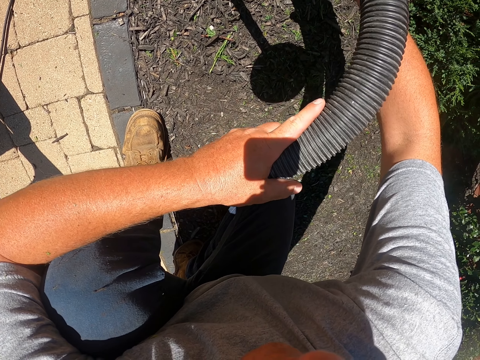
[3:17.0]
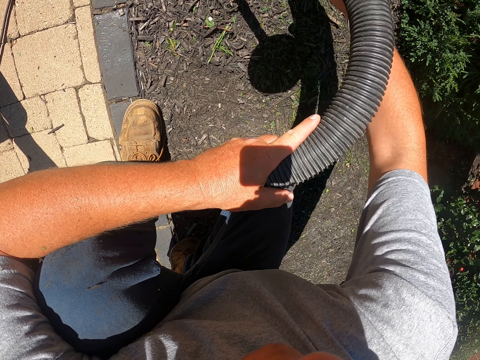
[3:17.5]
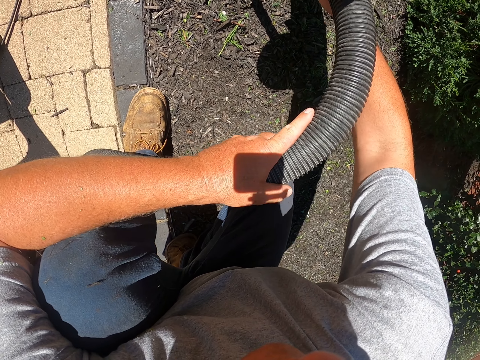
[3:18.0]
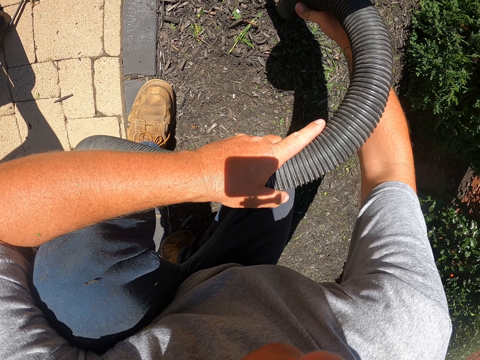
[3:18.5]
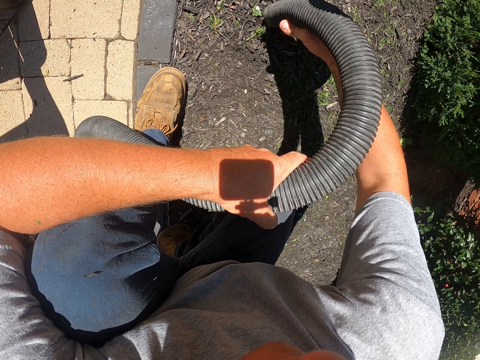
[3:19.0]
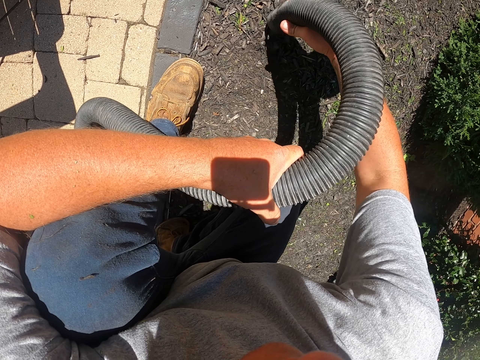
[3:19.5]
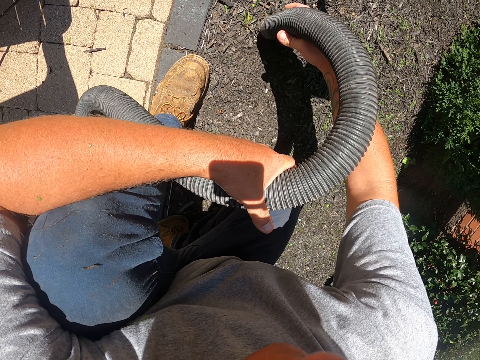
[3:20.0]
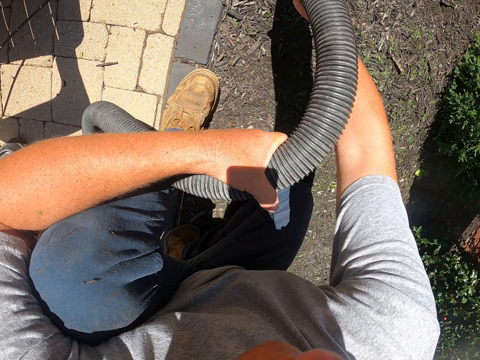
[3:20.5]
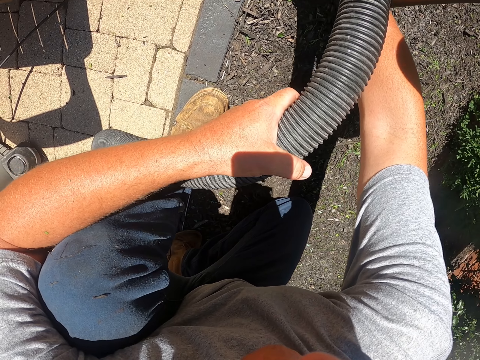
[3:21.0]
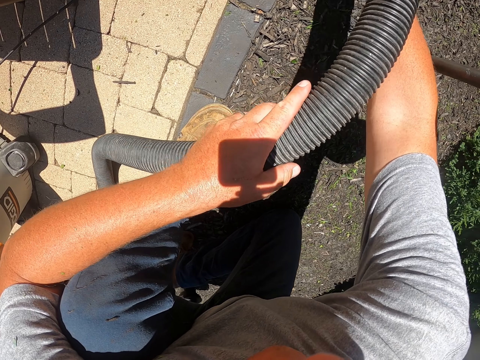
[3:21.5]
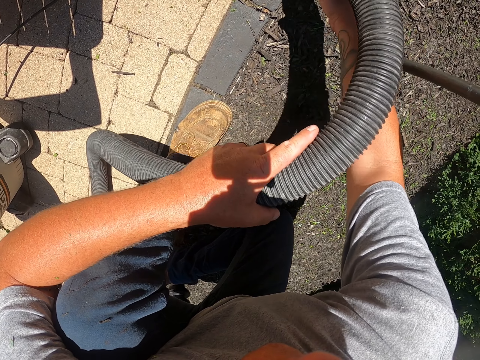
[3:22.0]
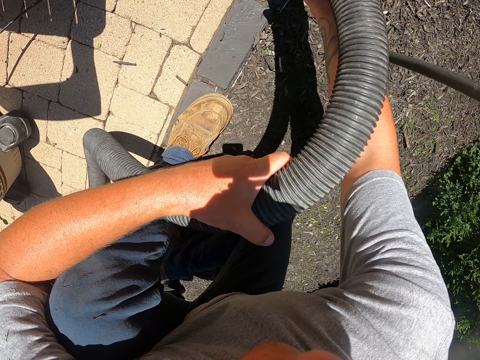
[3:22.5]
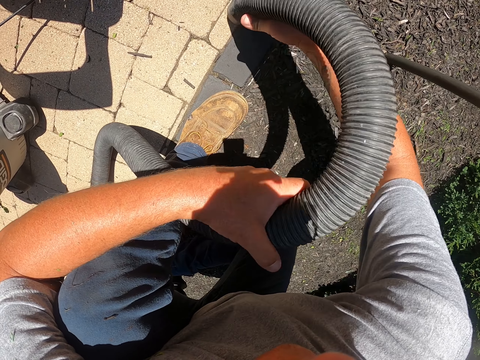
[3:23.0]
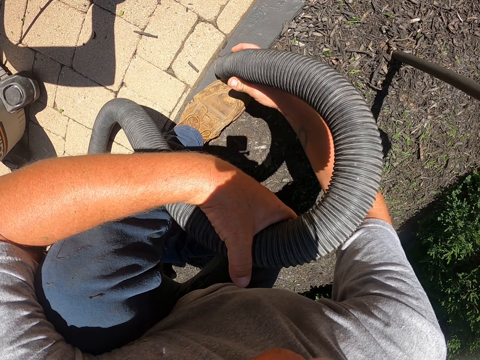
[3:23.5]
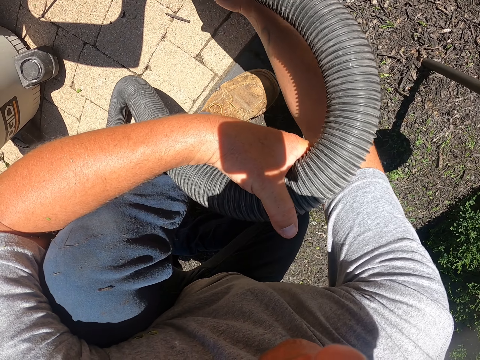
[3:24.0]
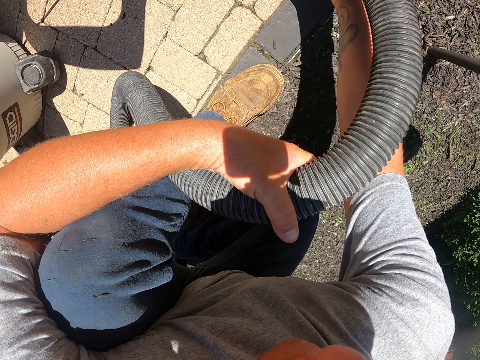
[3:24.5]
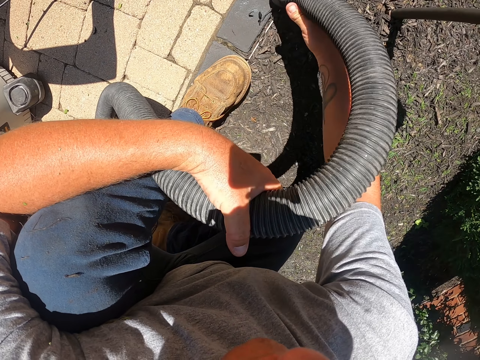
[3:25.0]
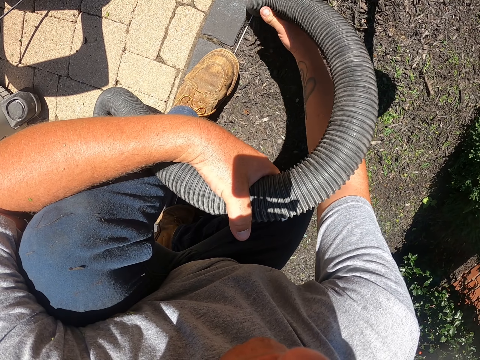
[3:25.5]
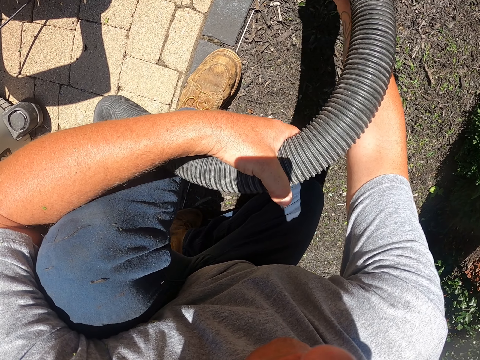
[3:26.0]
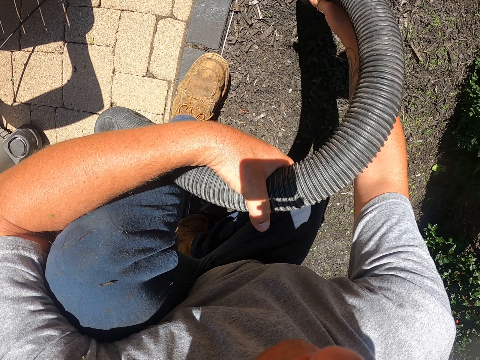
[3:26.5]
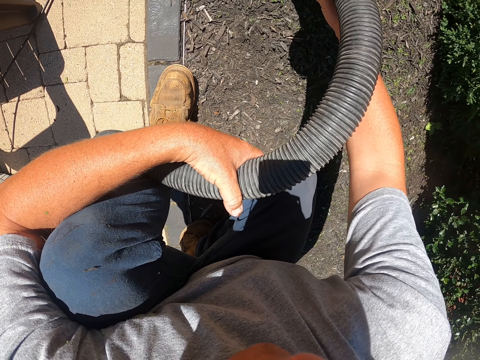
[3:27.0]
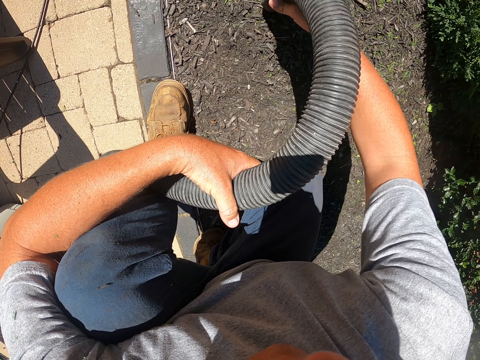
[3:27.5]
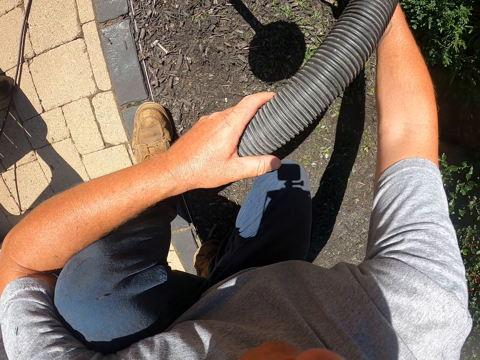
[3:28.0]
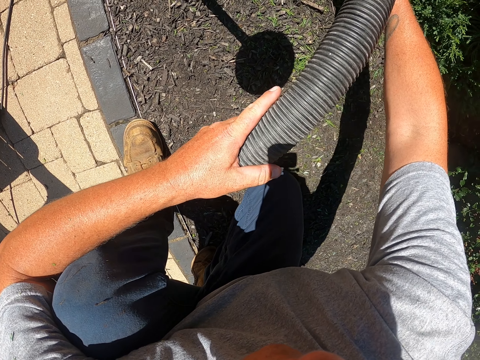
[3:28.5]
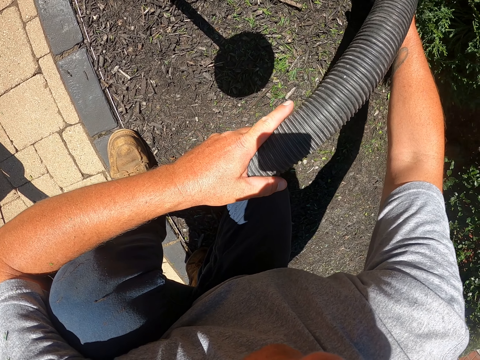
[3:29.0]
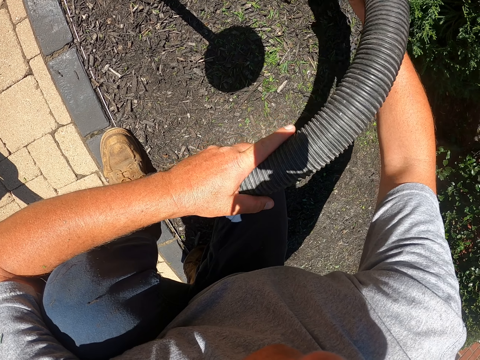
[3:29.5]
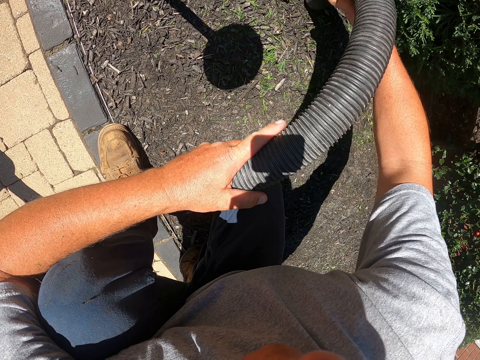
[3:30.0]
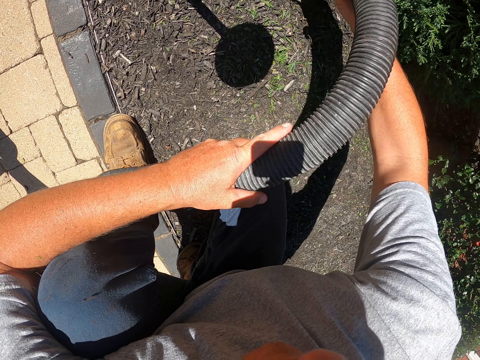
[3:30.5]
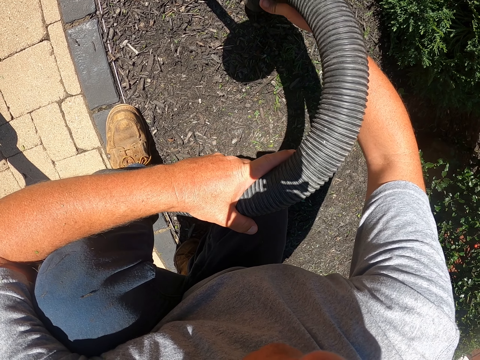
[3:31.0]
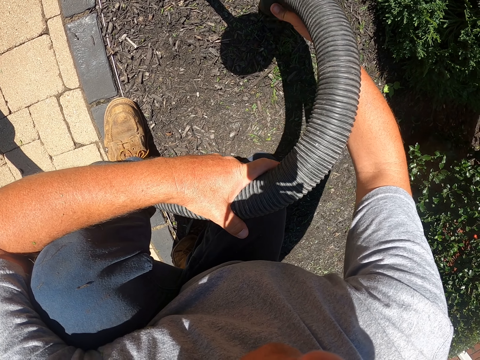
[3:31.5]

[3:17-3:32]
The camera wearer cleans the garden with the garden vacuum. They do it again.

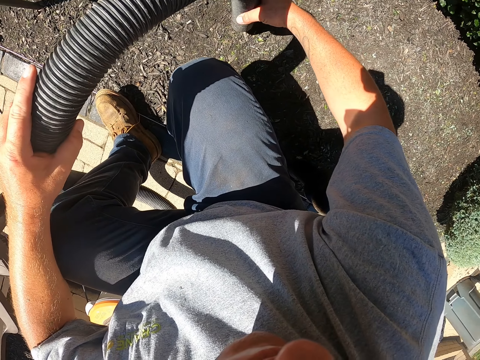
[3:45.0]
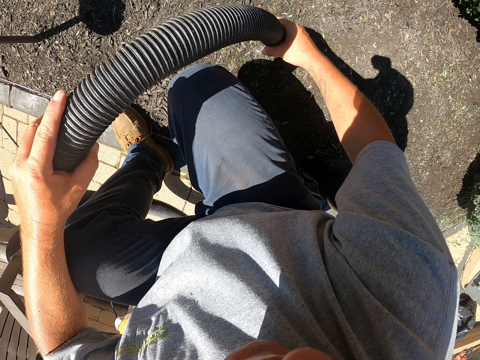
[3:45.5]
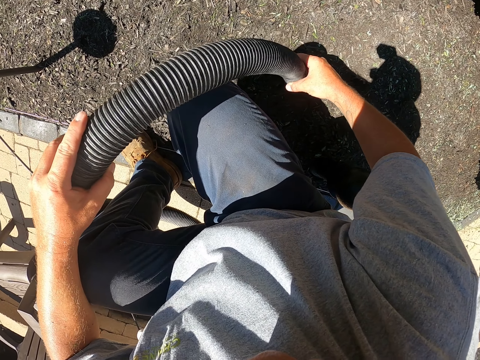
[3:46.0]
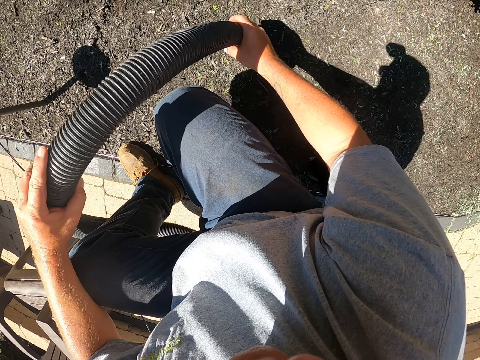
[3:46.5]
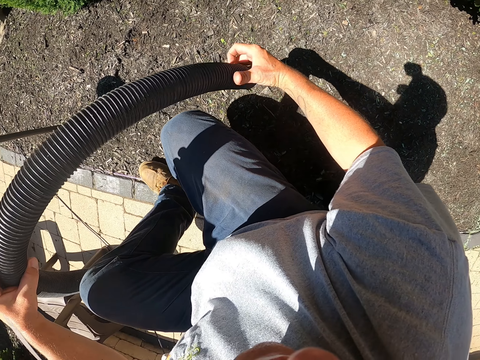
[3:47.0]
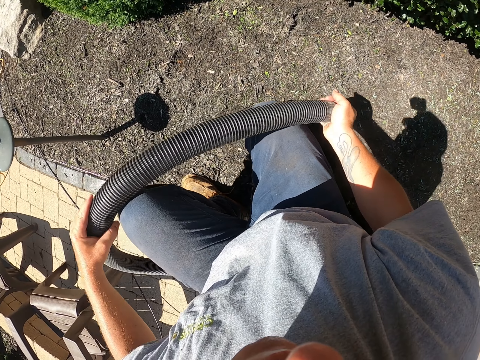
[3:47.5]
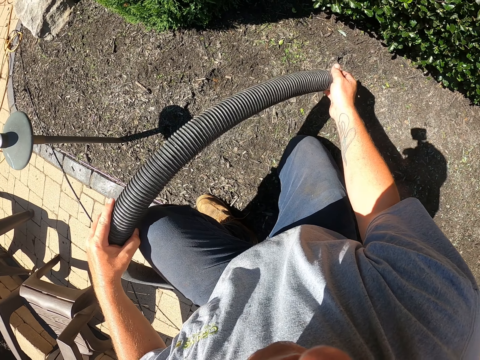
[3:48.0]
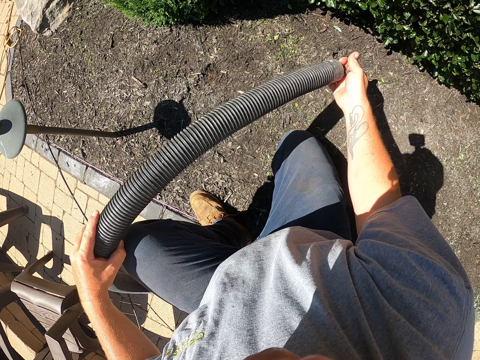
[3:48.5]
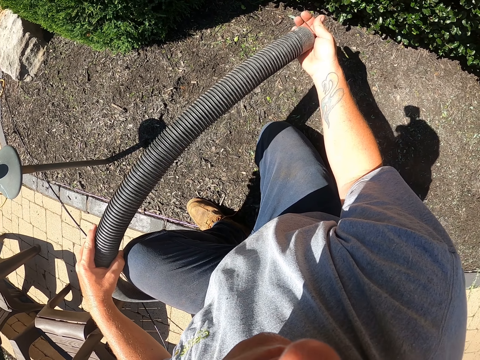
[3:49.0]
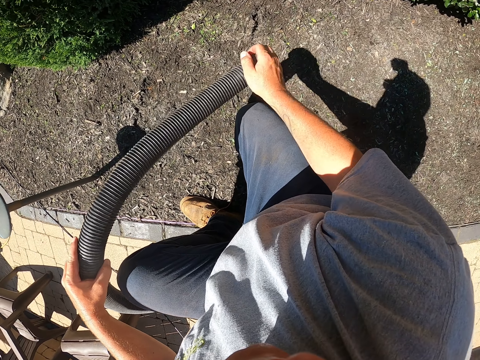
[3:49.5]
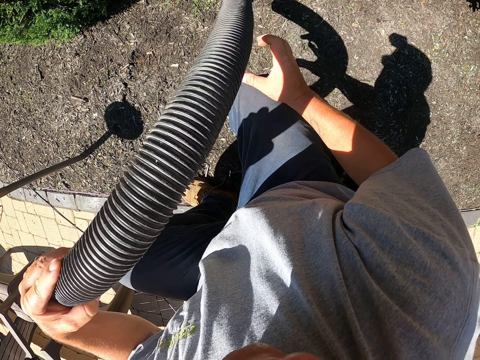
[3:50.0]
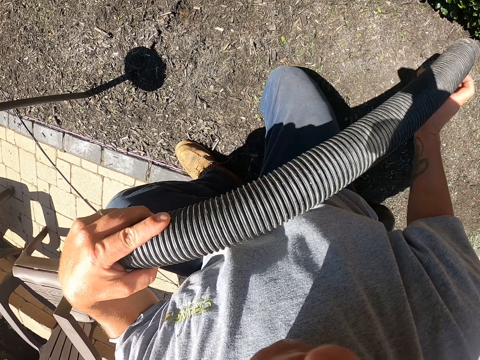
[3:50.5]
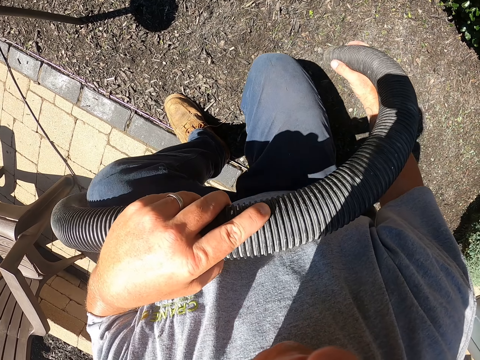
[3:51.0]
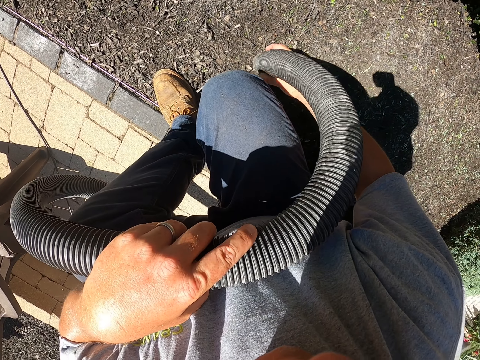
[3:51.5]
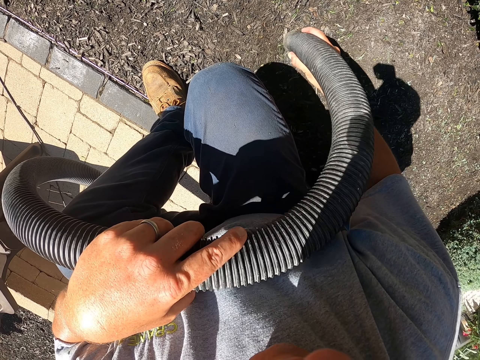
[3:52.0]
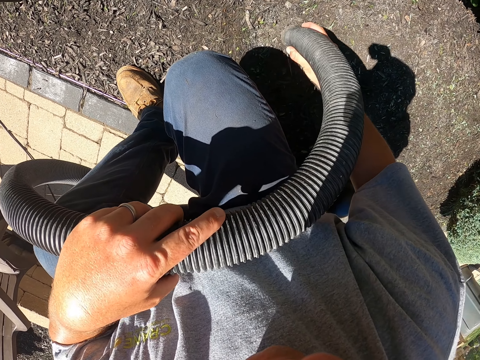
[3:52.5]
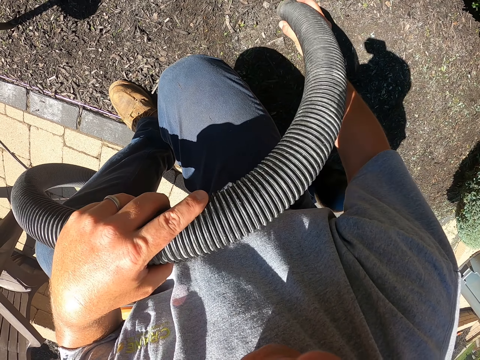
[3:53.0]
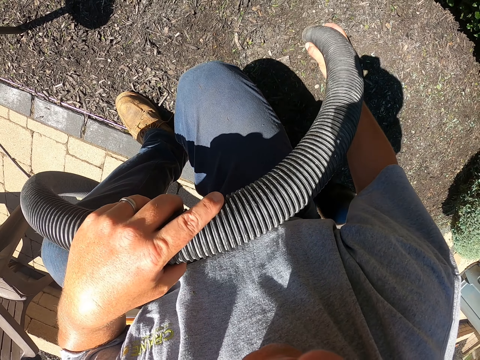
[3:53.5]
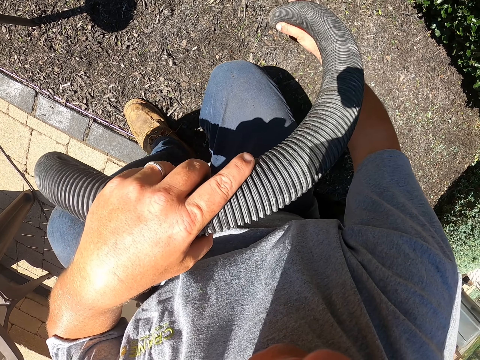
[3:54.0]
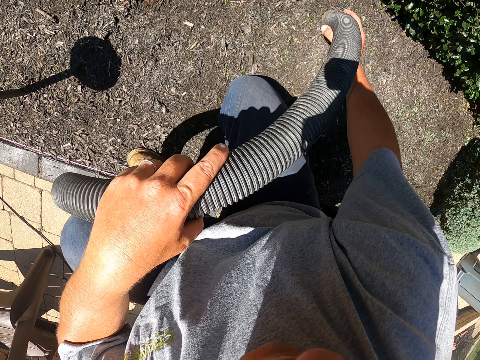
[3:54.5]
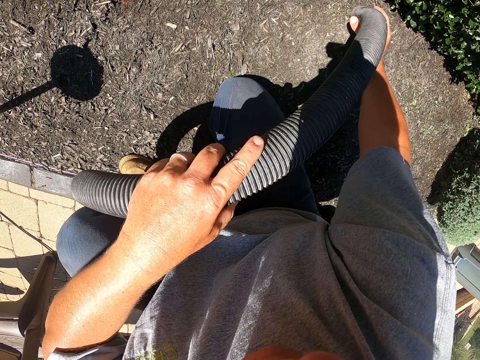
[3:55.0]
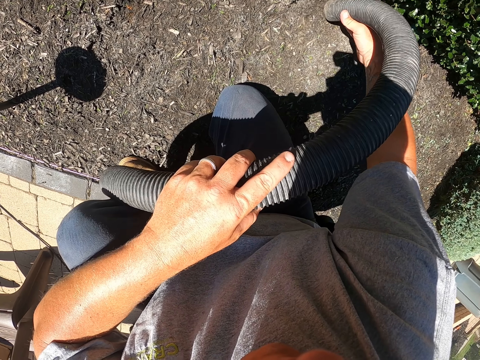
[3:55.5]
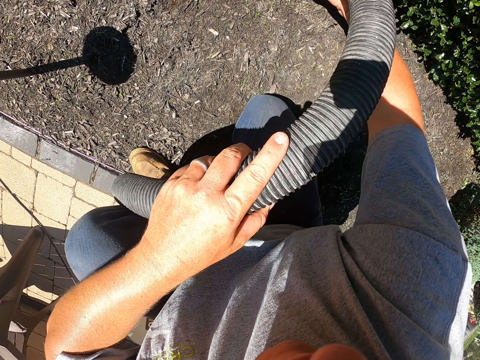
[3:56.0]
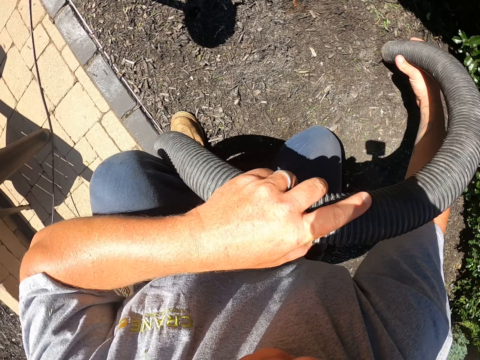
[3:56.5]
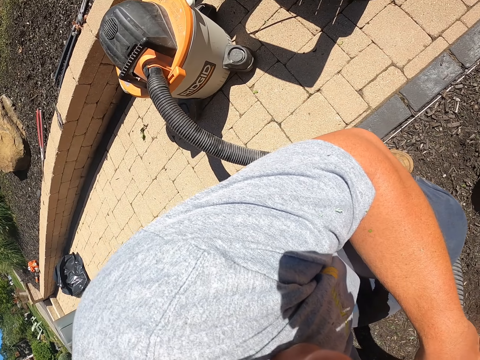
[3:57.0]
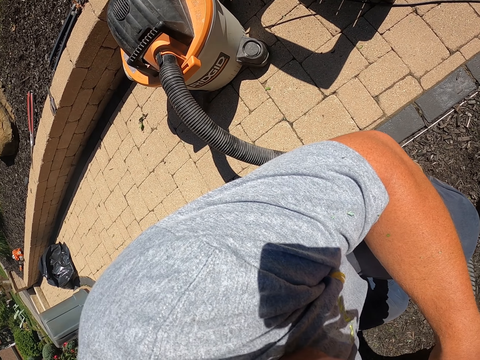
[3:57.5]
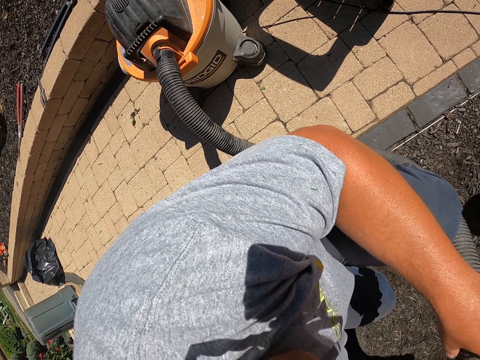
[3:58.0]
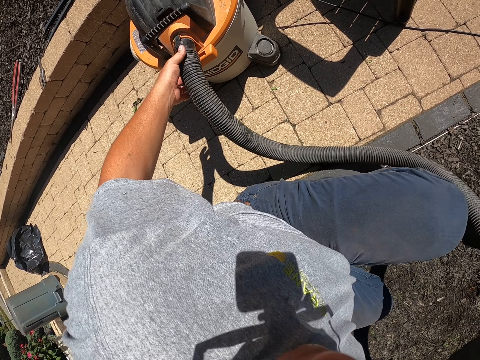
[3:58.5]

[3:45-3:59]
The camera wearer stops cleaning. They touch the vacuum cleaner nozzle with the right hand. They clean the garden with the garden vacuum. They look around.
